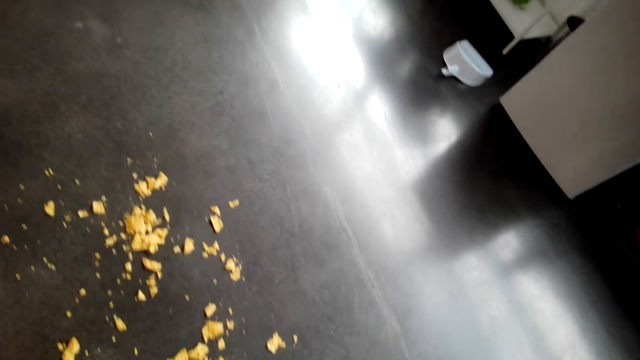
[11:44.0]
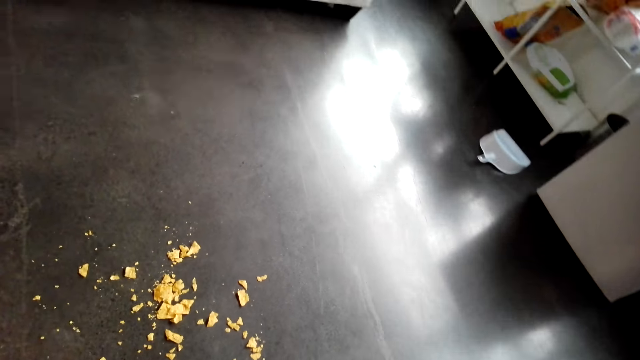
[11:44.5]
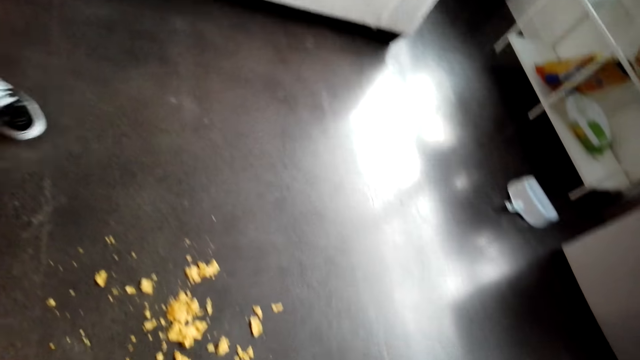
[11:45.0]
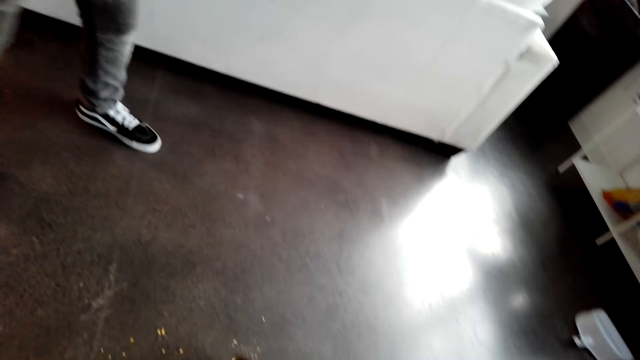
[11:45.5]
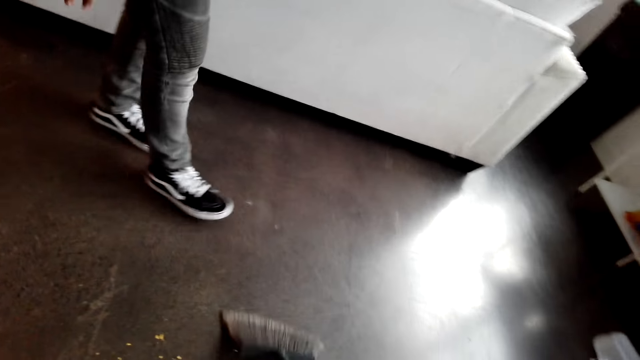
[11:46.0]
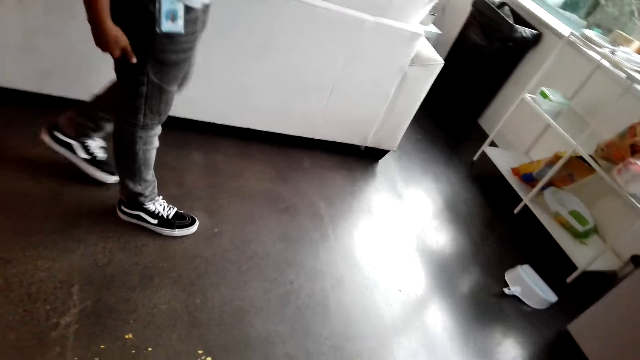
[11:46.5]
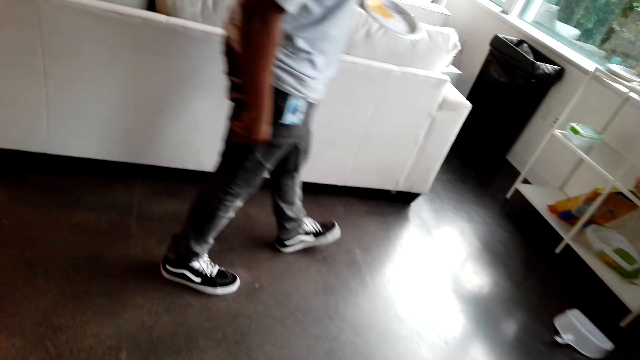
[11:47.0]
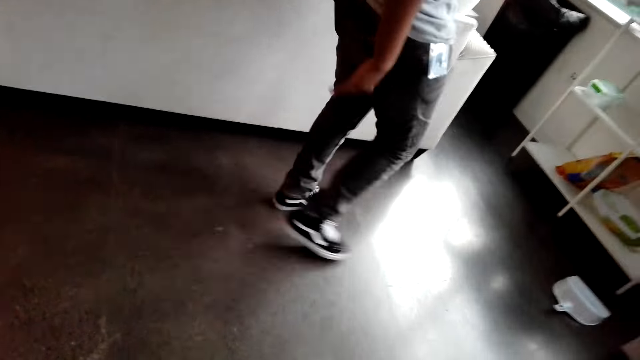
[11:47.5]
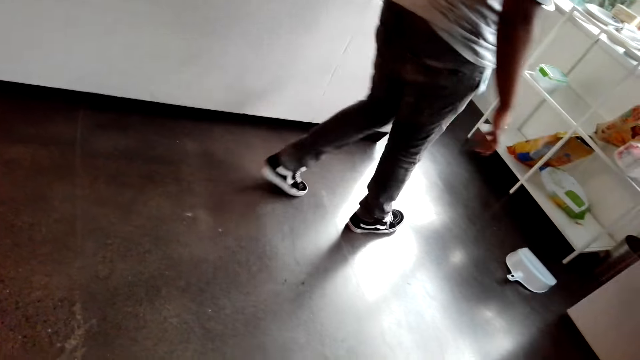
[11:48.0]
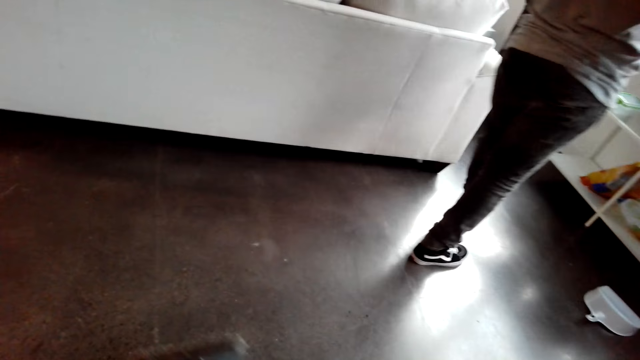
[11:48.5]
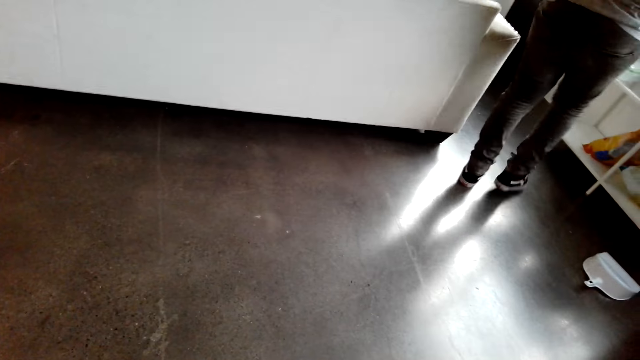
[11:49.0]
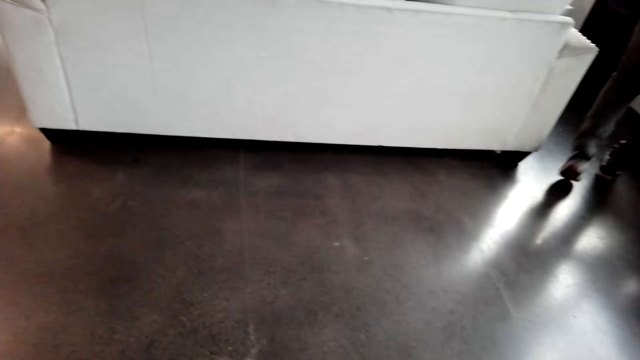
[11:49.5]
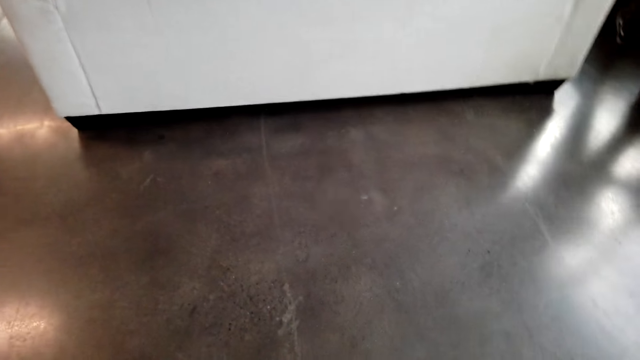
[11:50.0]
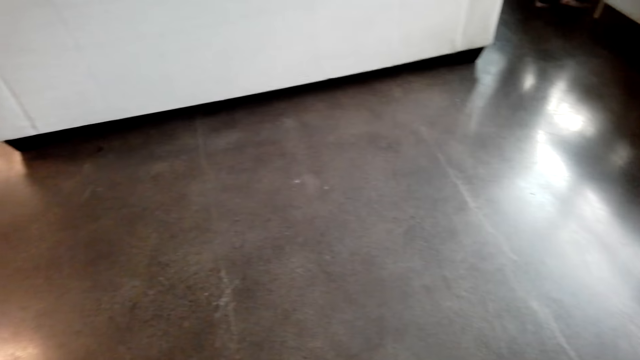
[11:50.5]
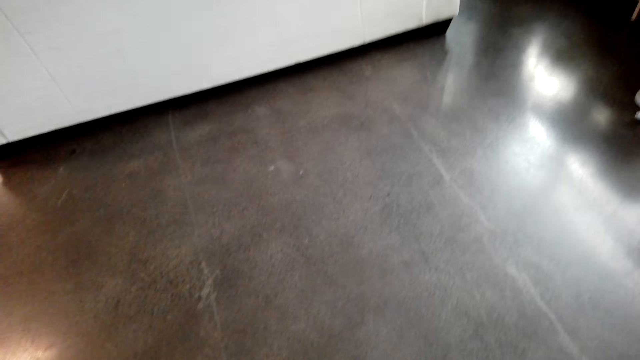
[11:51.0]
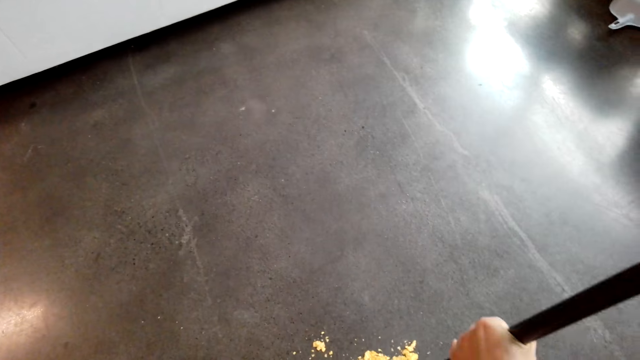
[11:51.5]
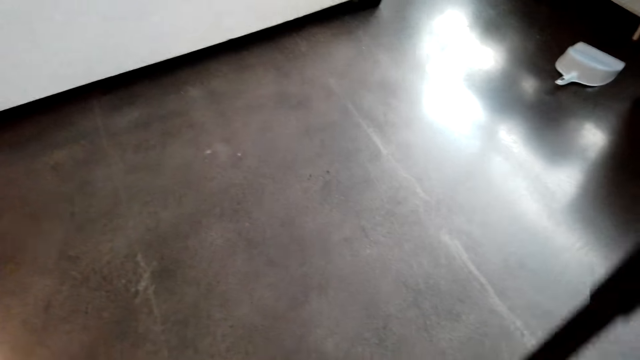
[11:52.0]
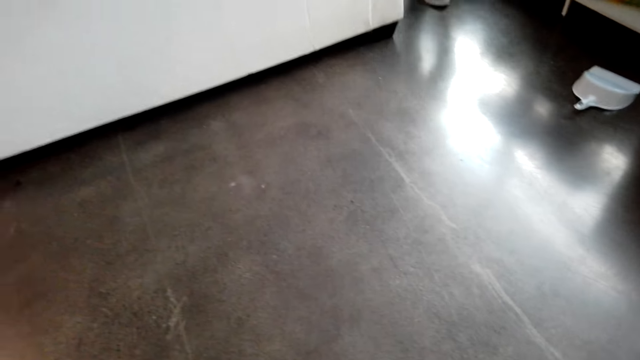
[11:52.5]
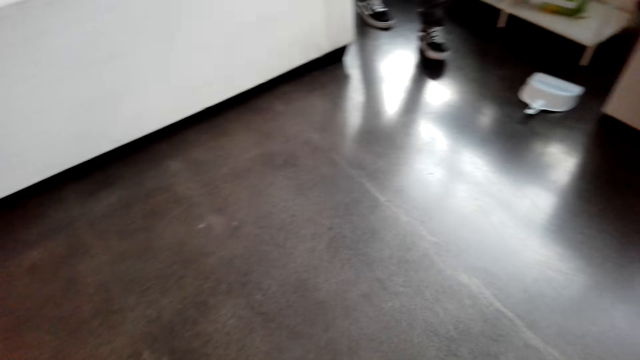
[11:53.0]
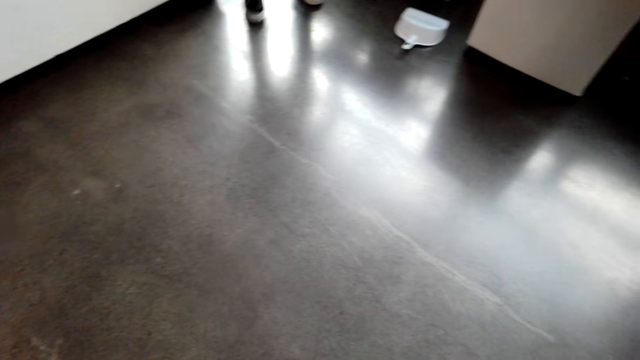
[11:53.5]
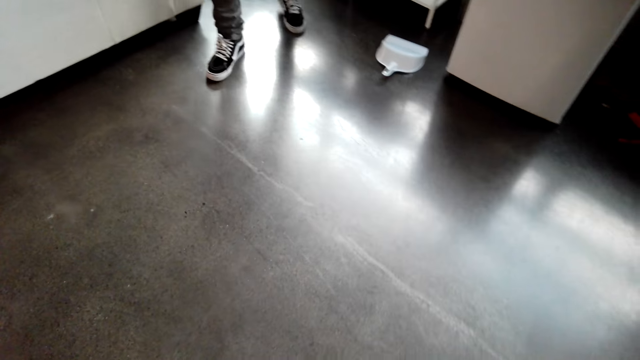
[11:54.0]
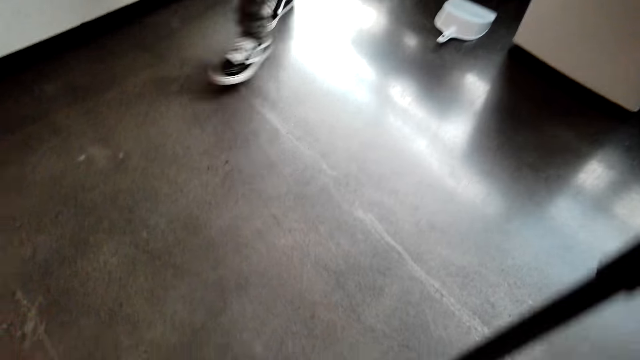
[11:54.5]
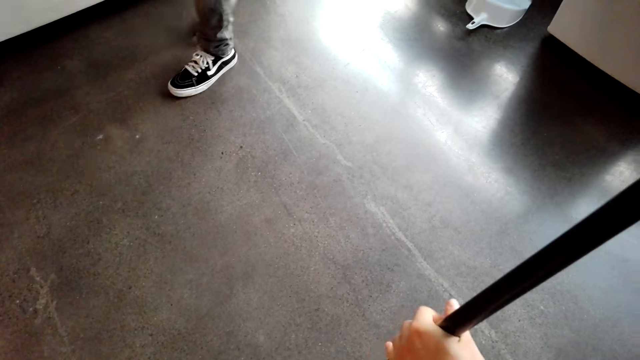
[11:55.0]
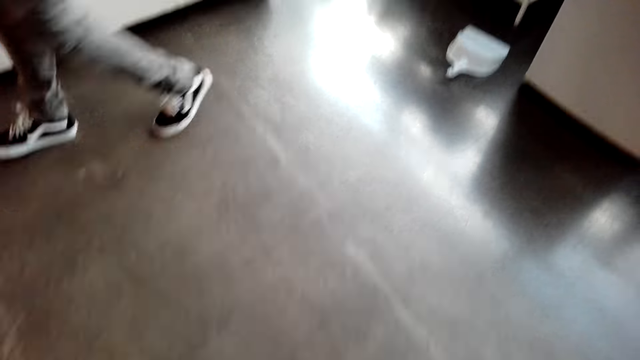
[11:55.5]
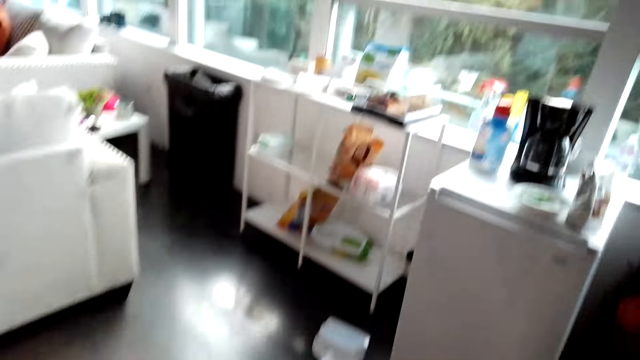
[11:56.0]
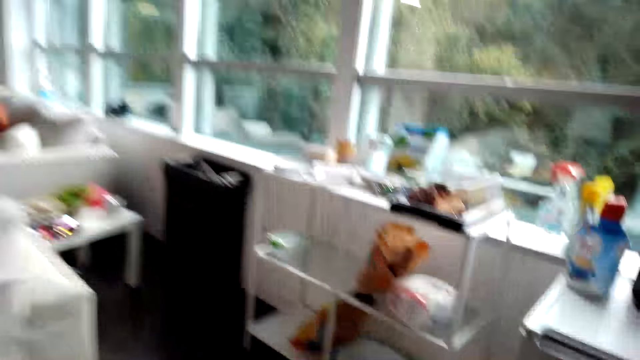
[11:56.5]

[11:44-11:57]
The camera wearer moves in the room. A person walks in the room. The camera wearer sweeps the floor.

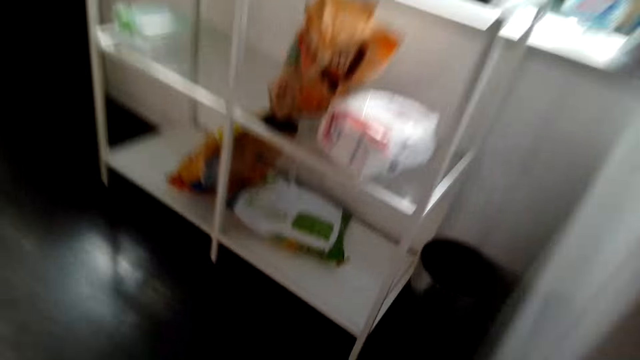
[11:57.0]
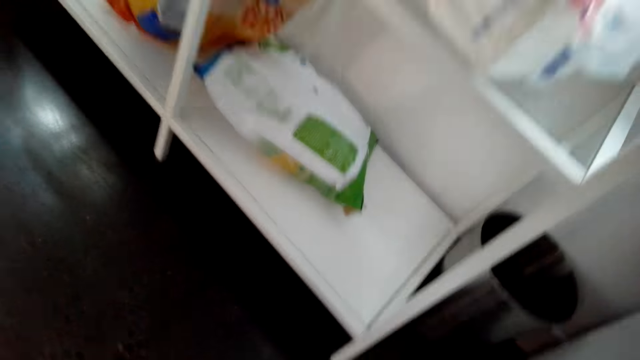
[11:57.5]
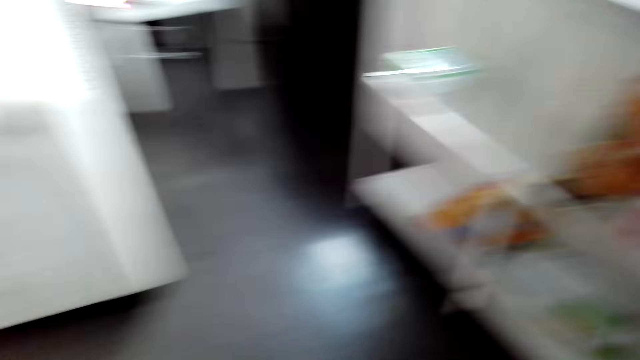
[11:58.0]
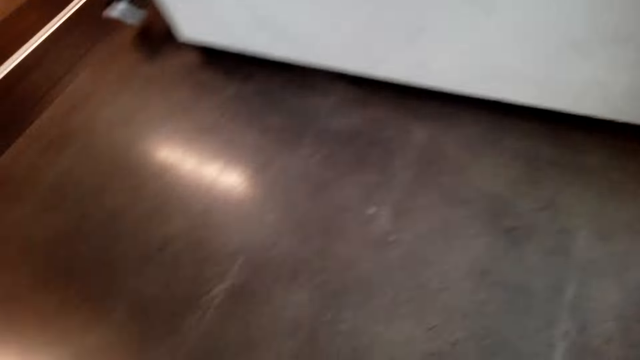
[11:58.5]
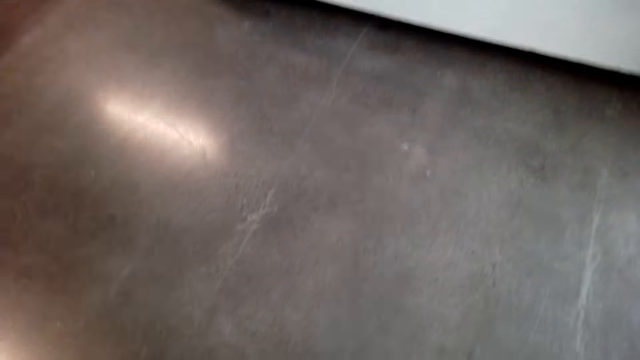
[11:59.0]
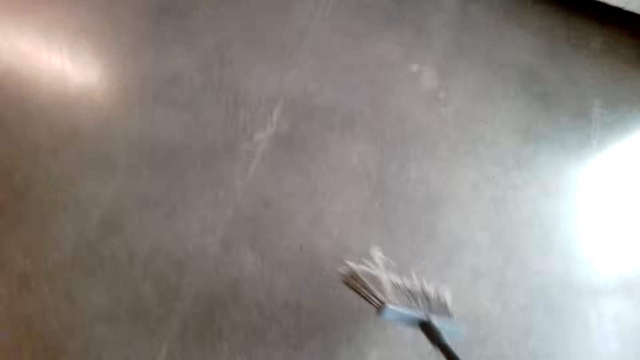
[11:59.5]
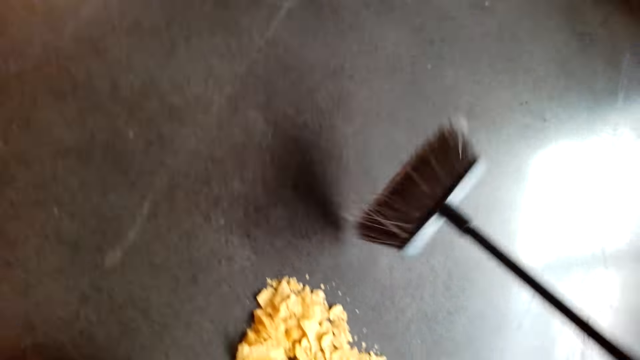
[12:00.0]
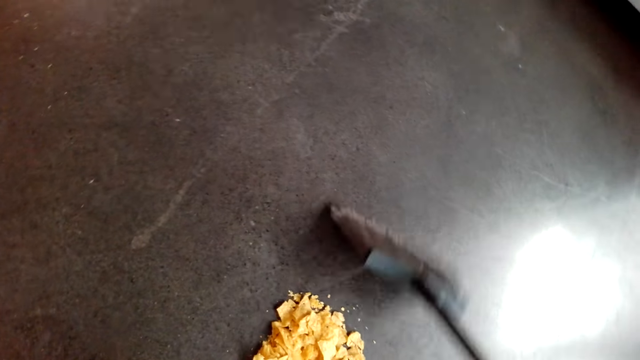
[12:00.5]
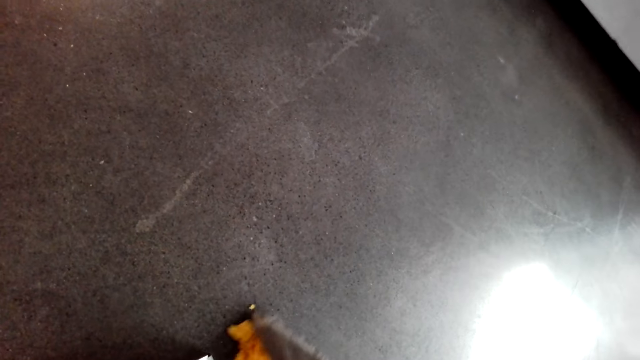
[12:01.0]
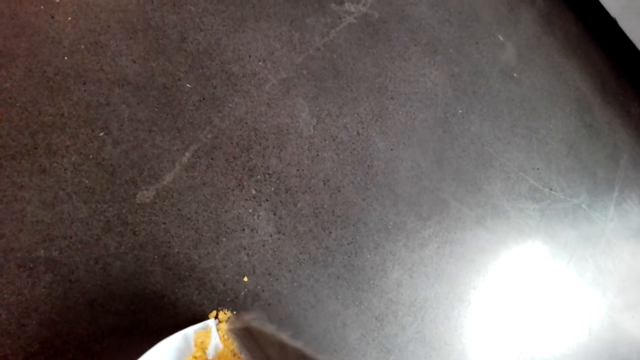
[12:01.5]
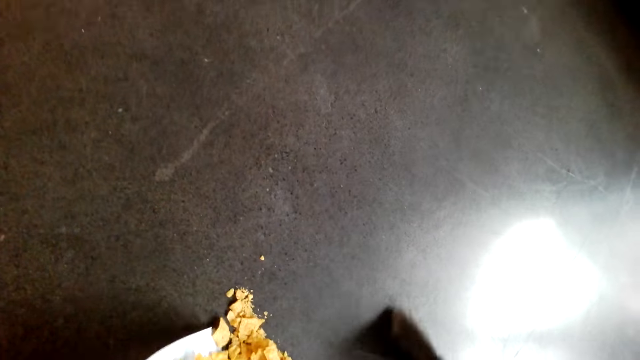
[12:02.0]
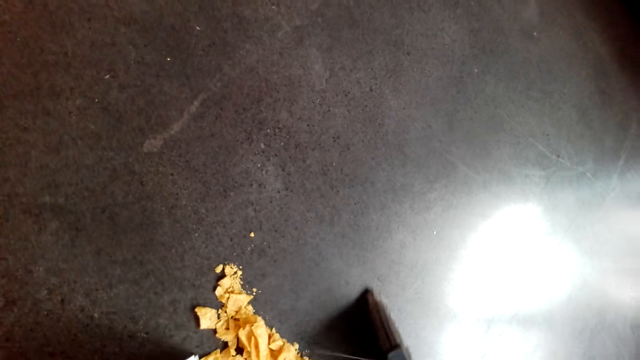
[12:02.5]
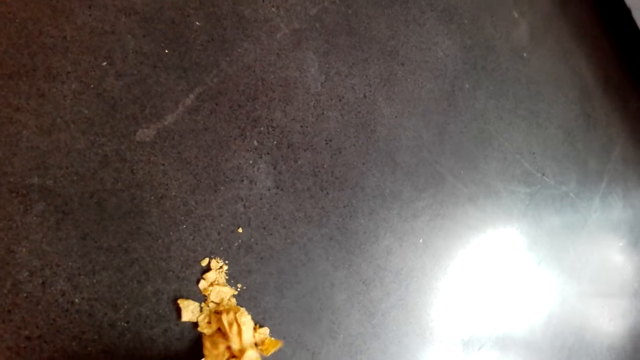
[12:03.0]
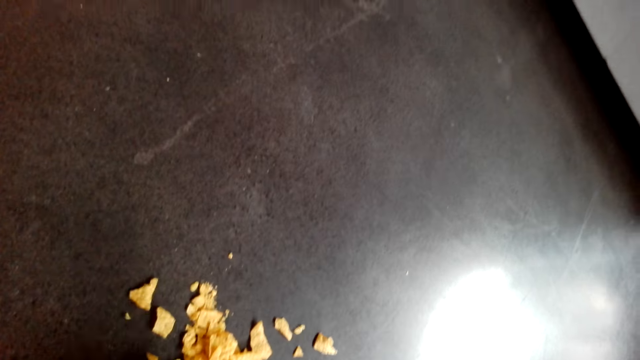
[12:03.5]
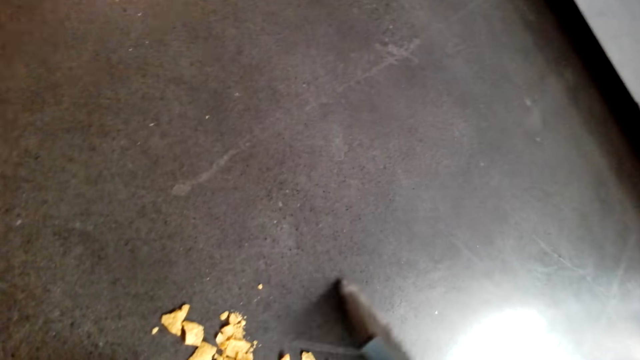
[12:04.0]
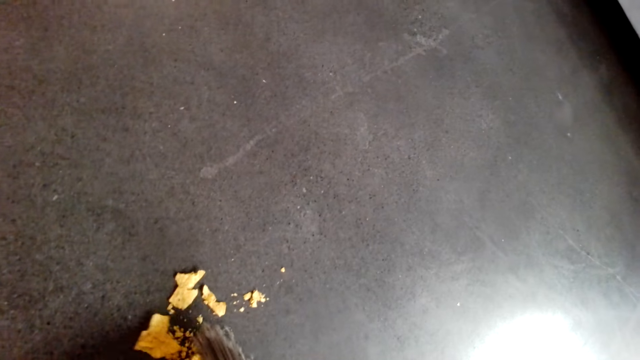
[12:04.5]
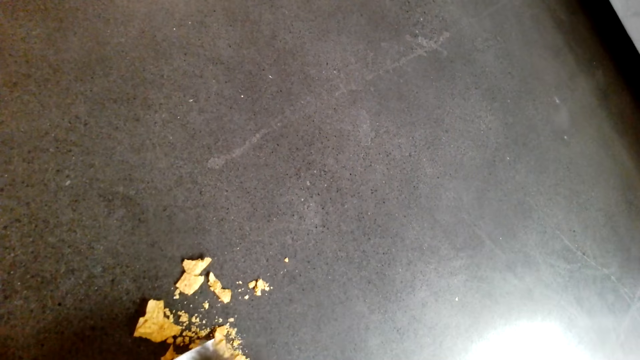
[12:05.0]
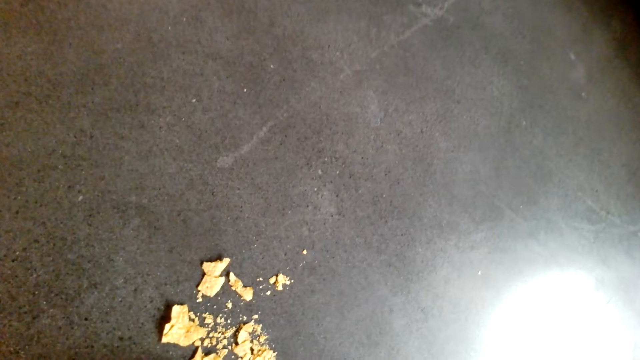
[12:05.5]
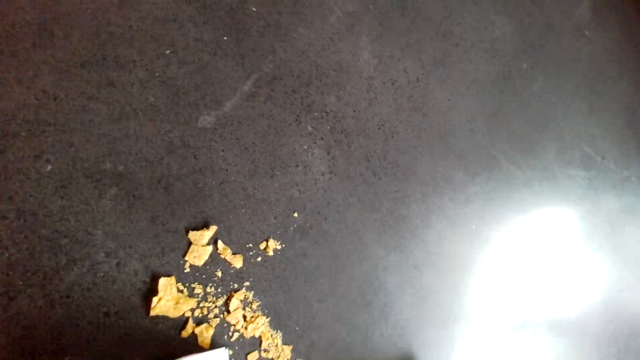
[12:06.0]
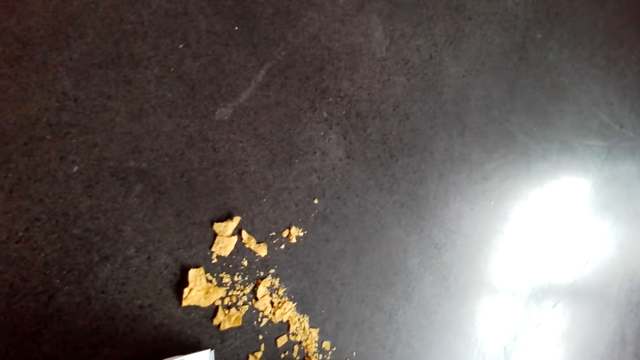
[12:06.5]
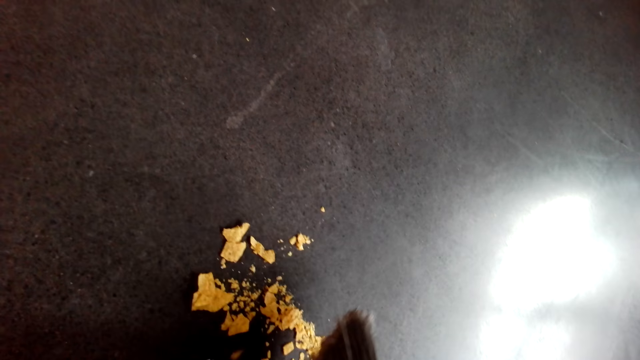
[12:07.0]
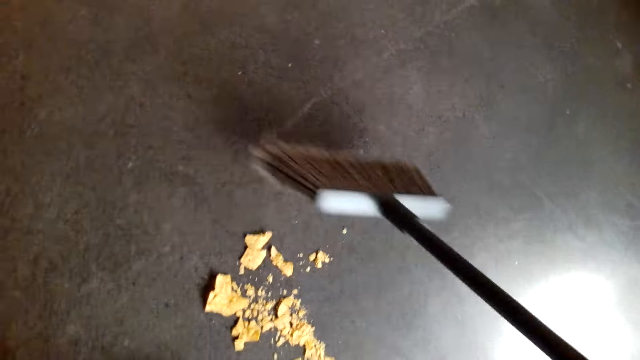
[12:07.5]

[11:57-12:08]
The camera wearer collects dust.
